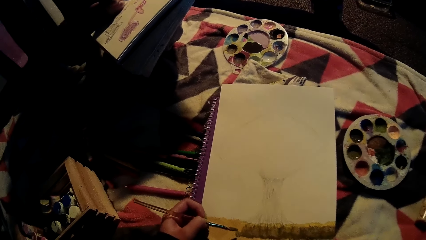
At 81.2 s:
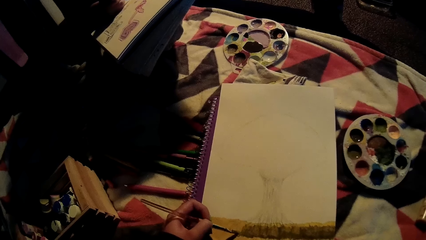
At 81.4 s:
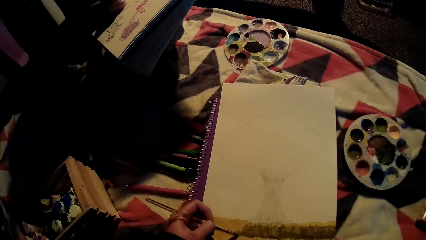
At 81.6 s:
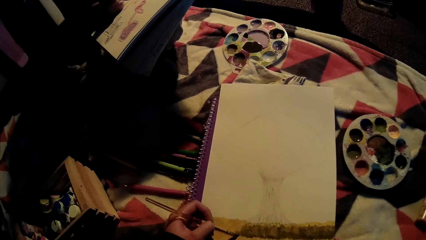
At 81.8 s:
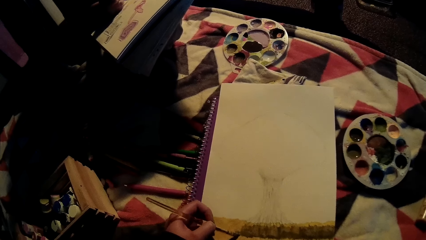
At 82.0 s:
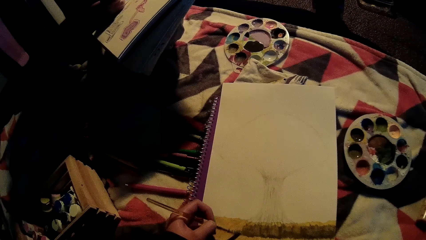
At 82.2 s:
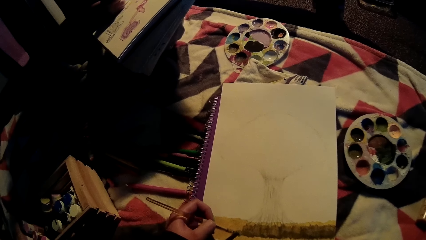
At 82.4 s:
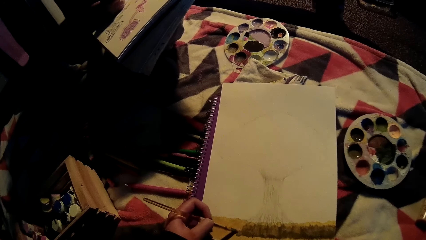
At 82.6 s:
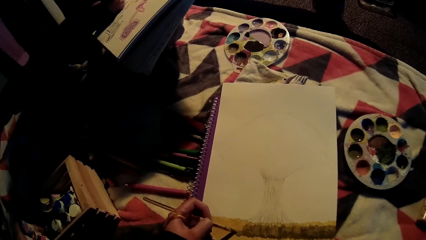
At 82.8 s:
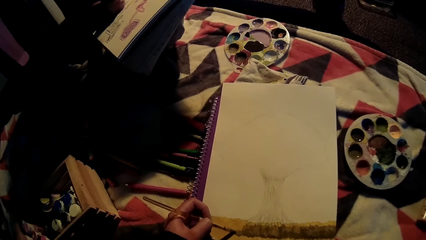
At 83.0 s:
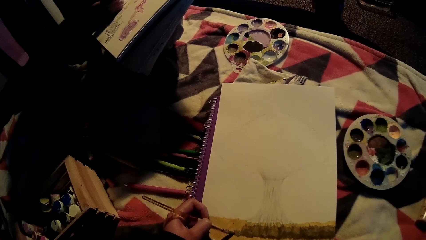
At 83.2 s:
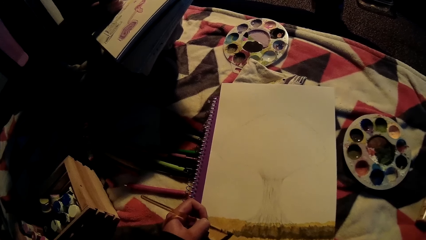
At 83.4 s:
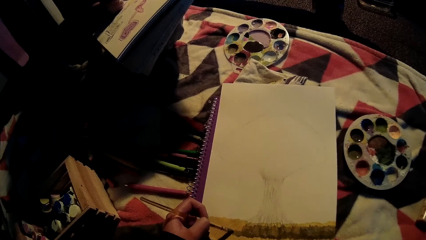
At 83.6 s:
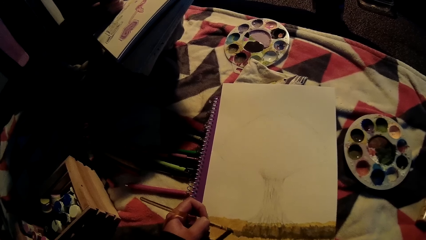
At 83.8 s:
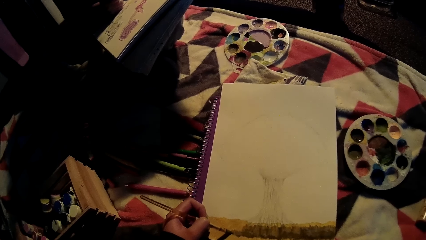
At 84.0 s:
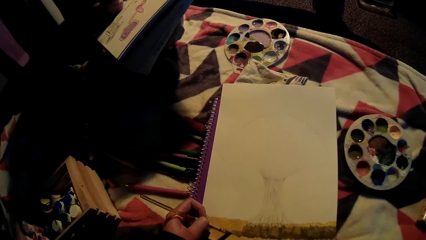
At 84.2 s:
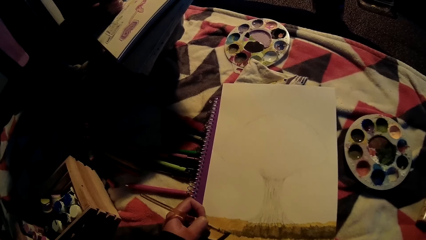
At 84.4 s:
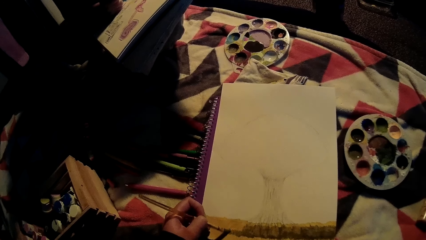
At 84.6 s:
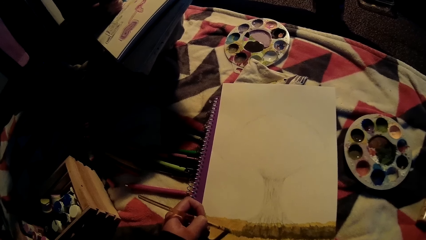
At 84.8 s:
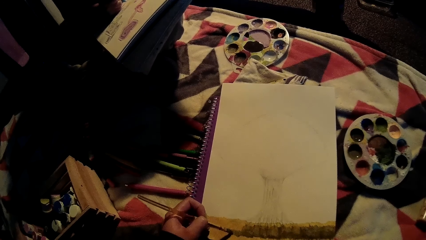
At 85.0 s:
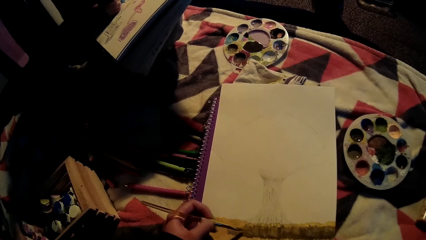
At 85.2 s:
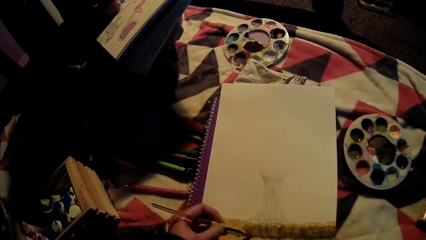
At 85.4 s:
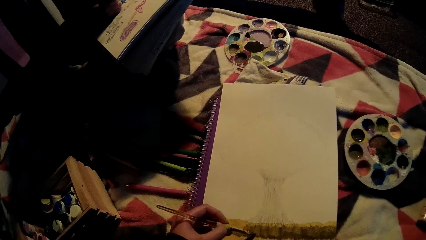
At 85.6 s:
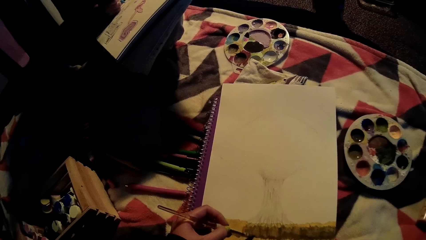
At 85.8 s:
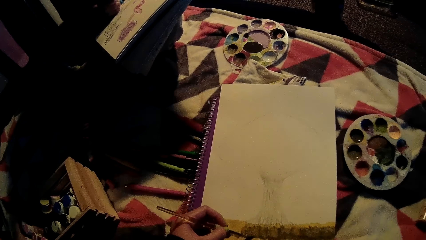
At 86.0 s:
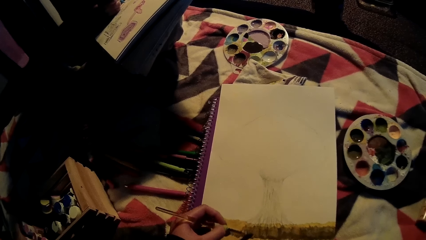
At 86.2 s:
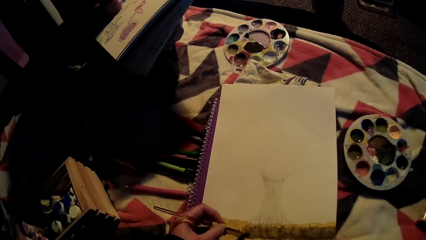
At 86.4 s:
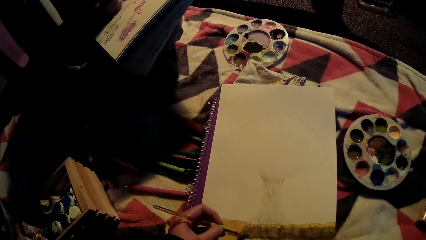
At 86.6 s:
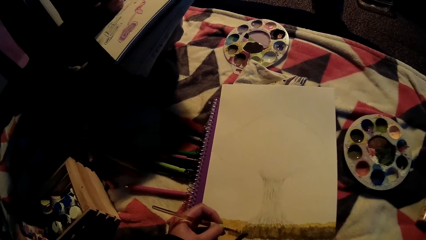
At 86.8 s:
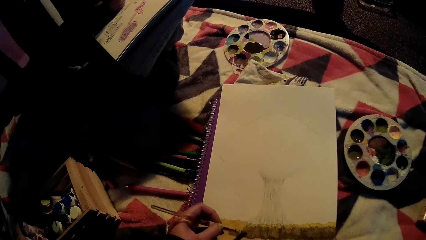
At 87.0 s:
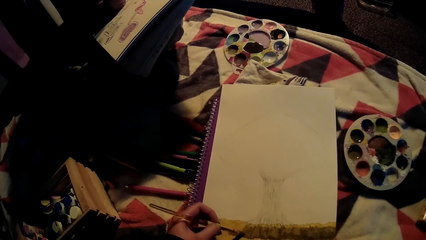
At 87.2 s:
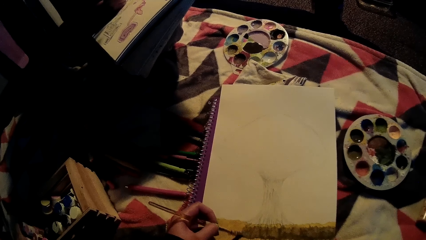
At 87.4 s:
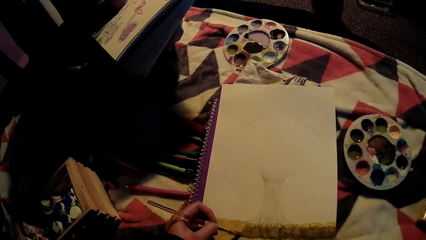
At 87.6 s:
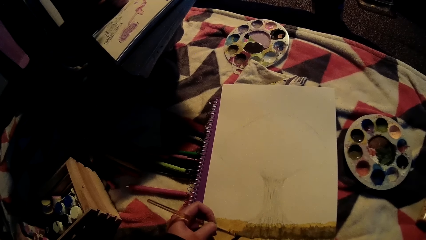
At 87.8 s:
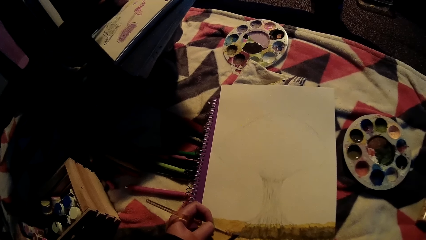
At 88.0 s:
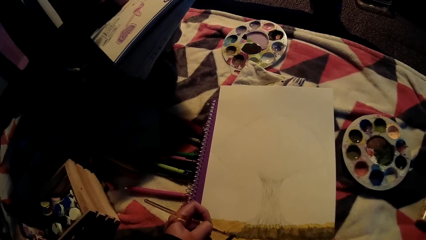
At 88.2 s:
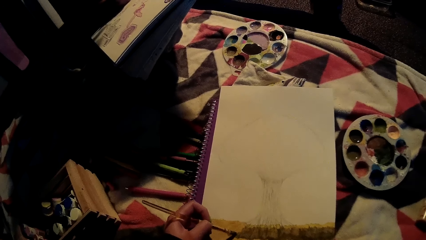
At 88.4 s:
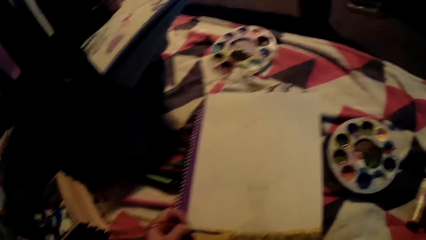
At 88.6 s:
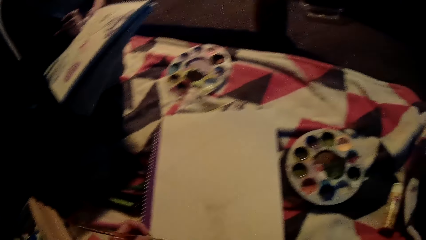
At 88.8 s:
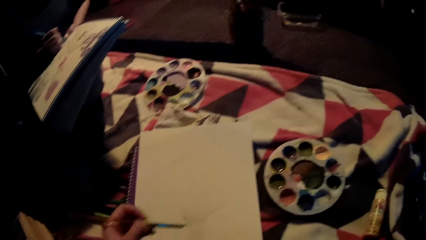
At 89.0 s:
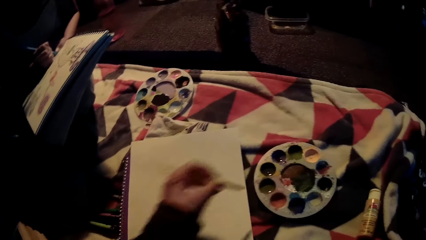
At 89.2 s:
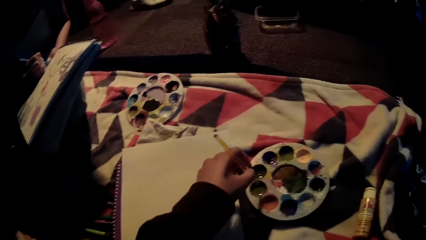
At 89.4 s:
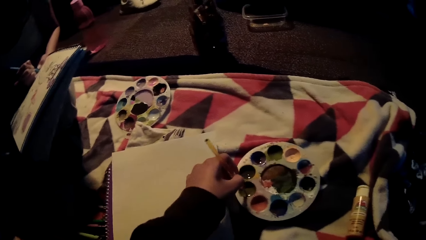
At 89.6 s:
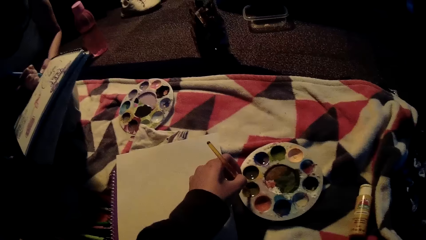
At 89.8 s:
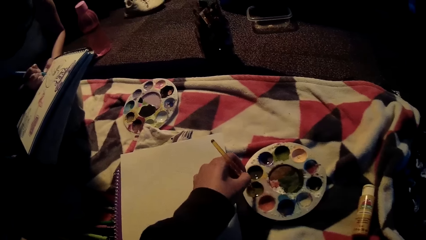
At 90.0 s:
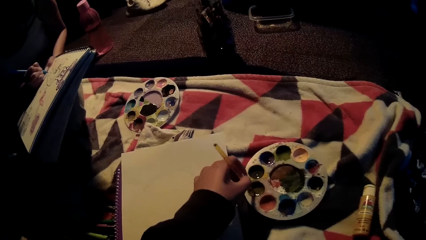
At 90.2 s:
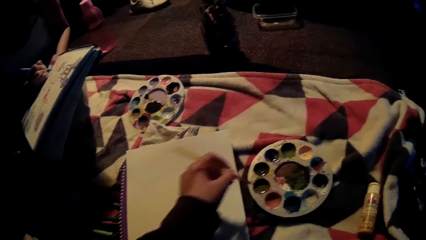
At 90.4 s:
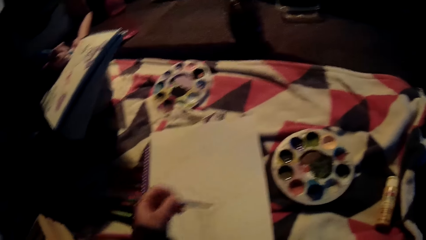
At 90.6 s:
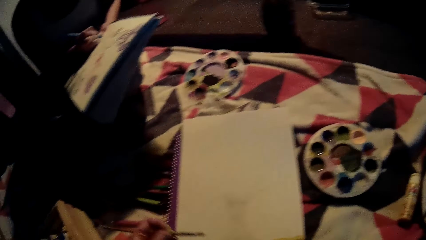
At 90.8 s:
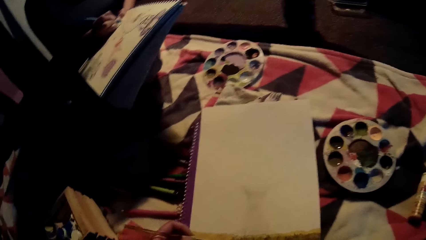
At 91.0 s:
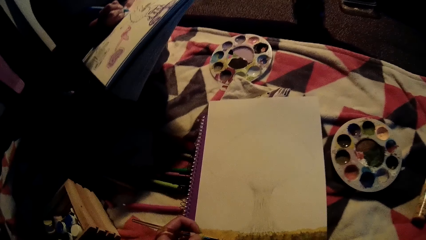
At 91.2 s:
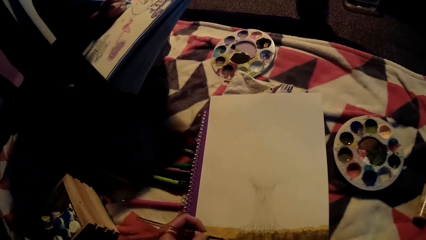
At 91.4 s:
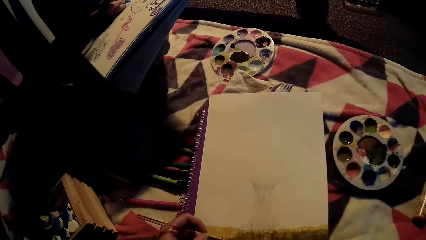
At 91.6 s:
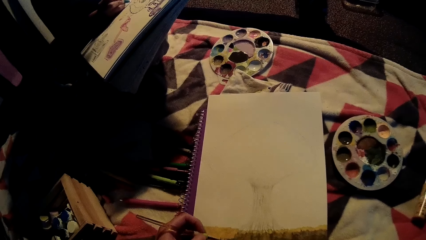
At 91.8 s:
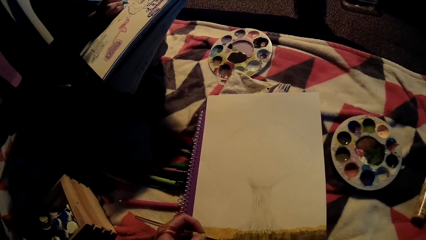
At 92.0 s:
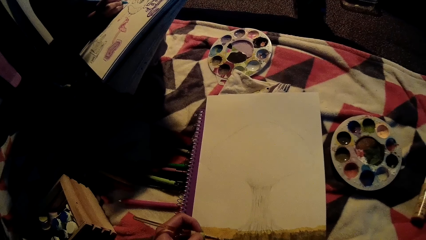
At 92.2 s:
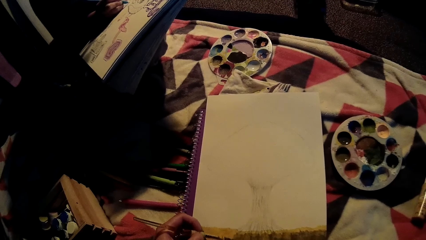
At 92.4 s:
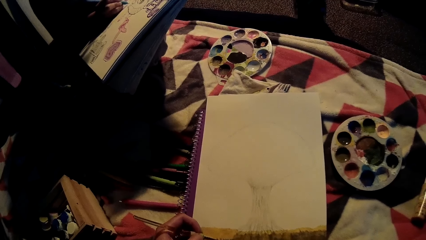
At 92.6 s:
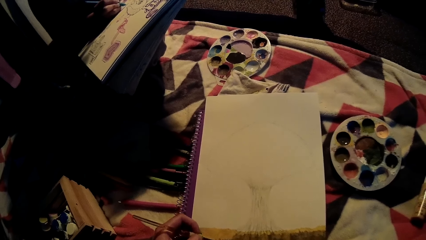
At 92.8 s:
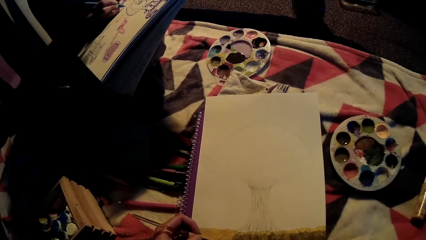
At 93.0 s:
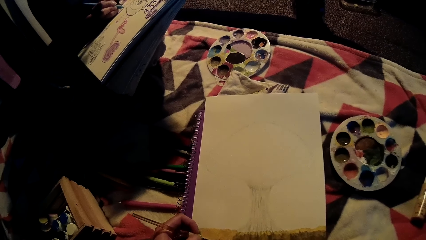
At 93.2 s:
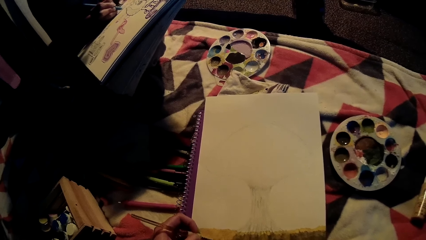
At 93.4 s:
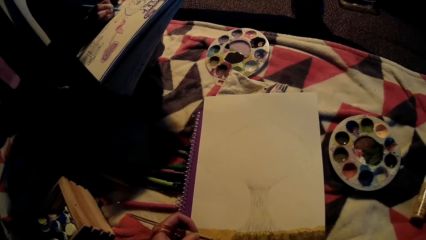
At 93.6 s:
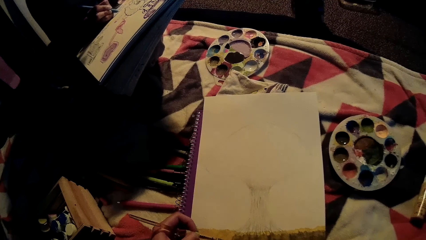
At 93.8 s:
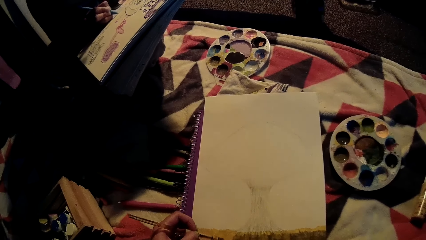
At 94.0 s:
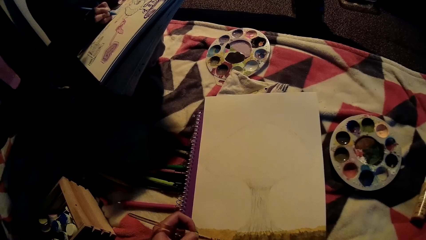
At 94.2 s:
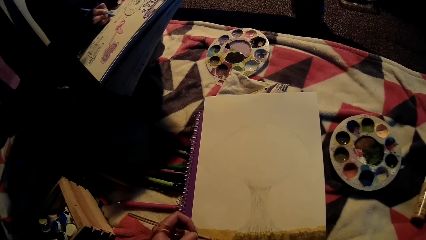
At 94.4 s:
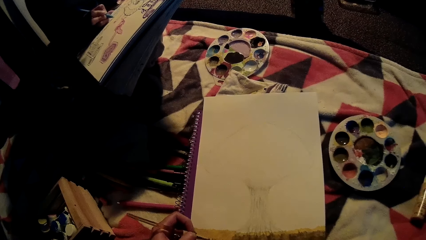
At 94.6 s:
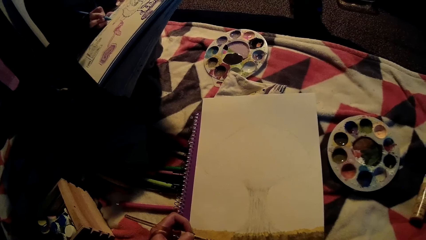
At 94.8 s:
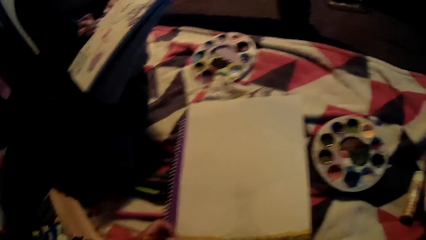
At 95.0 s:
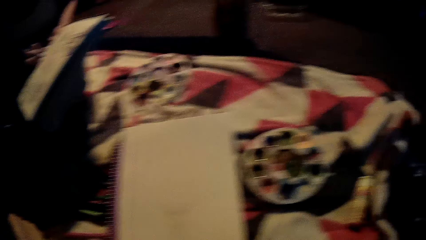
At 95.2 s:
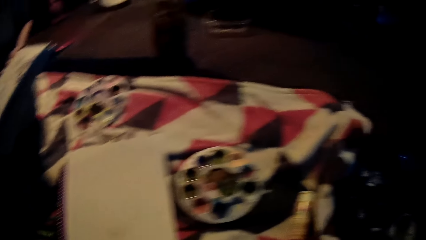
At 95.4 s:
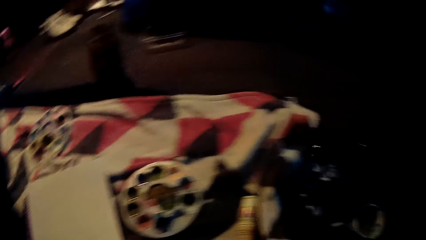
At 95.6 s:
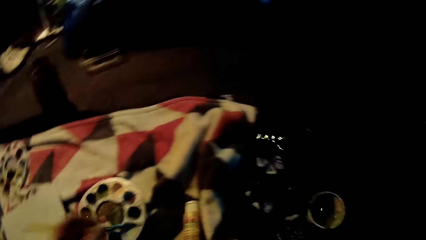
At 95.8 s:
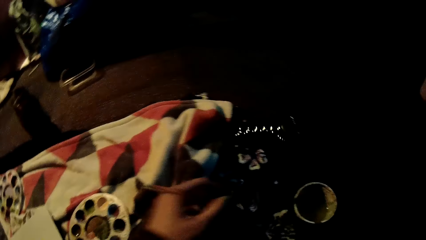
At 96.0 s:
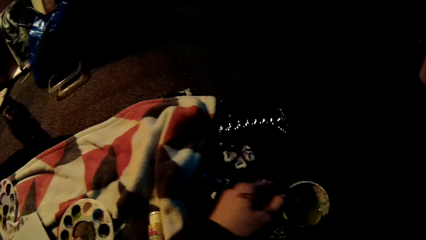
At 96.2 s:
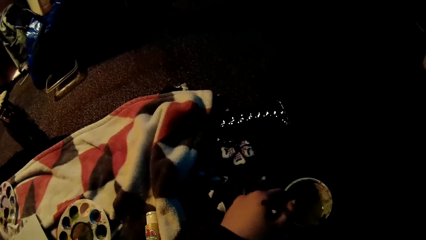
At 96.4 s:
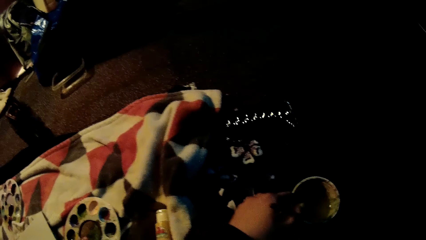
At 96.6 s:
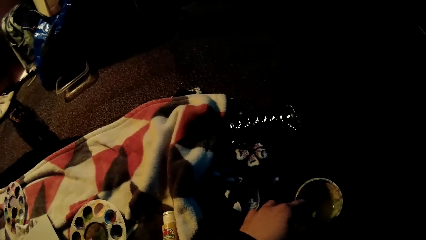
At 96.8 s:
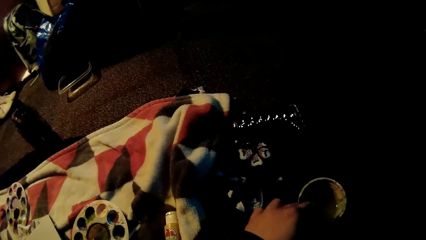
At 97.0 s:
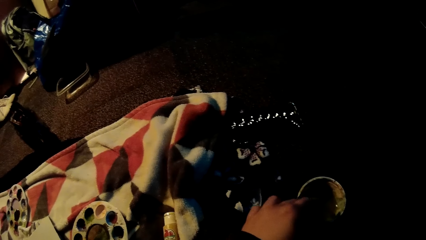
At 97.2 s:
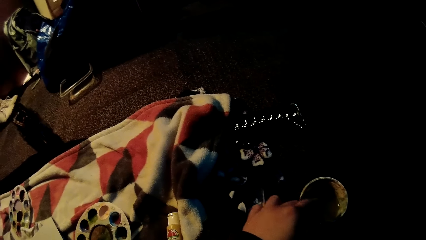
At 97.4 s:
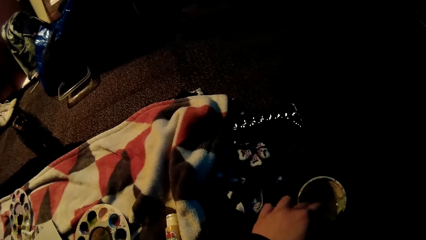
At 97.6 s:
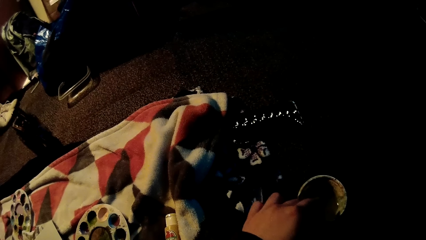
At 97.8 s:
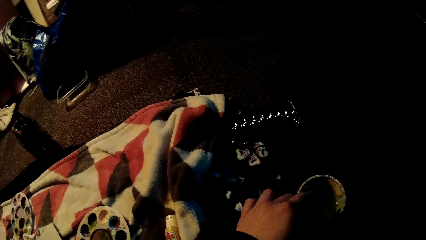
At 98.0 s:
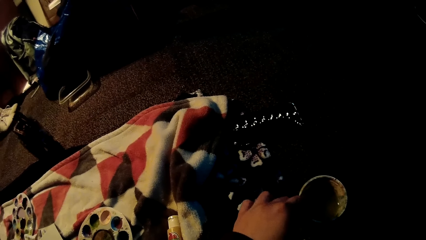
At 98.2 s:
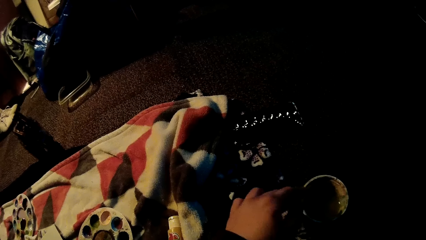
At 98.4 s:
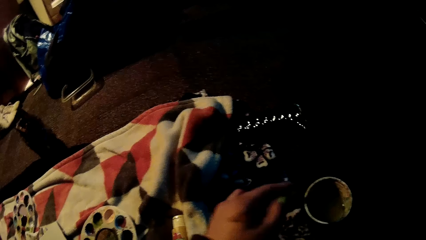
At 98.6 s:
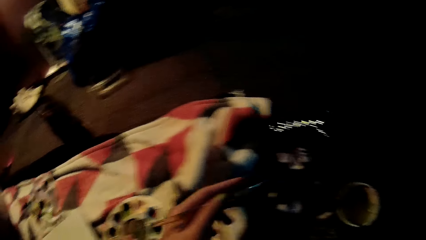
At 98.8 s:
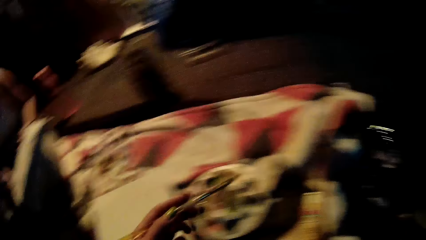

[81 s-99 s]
The camera wearer takes paint from the paint pot on the floor with the paint brush in his left hand. He dips the paint brush in the ink. He paints on a drawing paper on the floor with the paint brush in his left hand. He dips the paint brush in the container. He rinses the paint brush in a water pot on the floor with his left hand.
